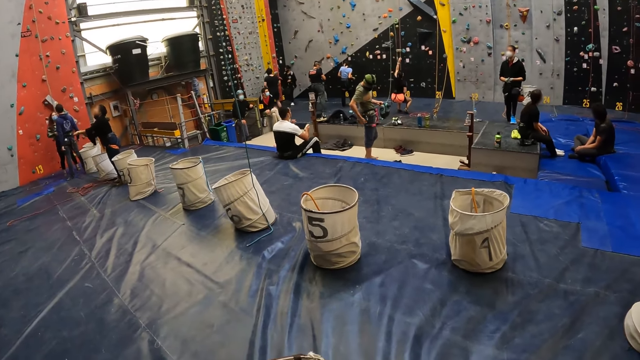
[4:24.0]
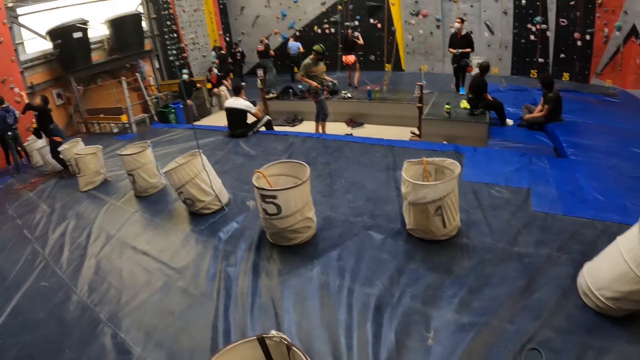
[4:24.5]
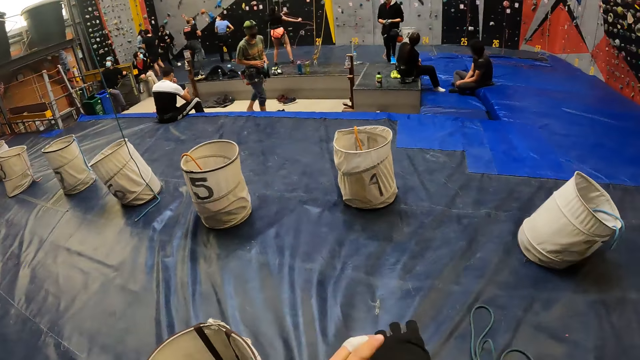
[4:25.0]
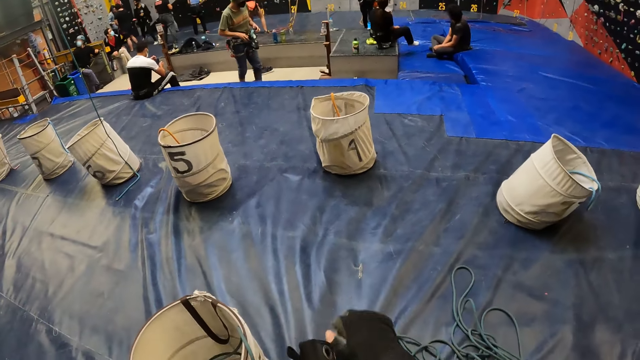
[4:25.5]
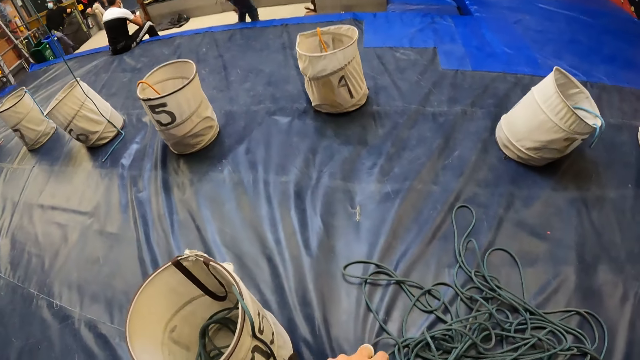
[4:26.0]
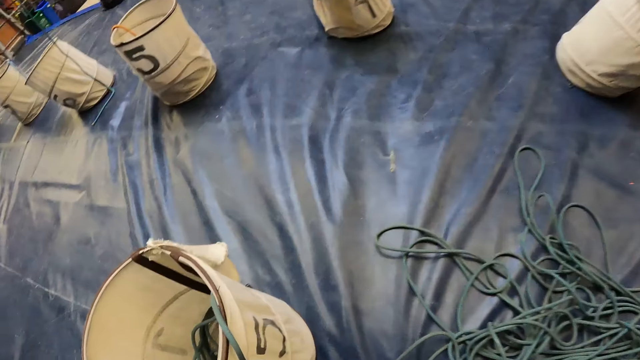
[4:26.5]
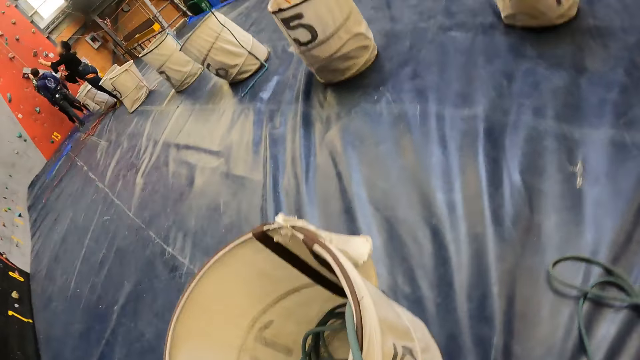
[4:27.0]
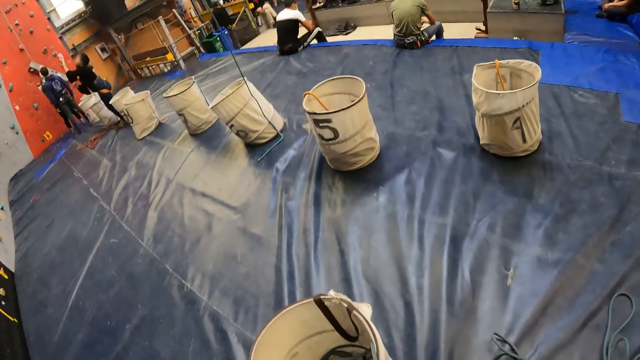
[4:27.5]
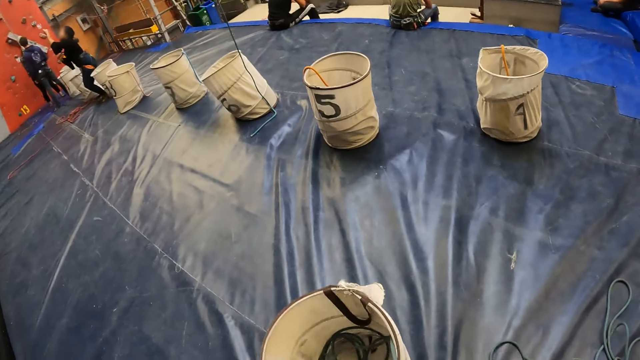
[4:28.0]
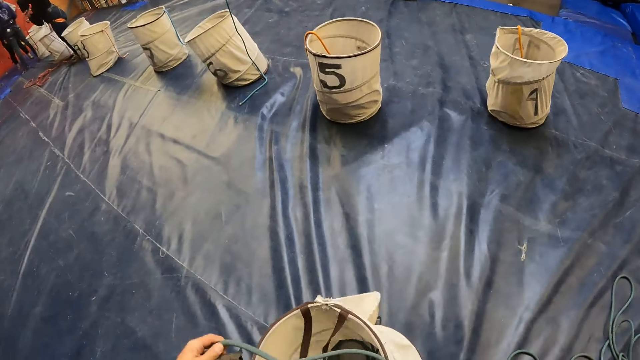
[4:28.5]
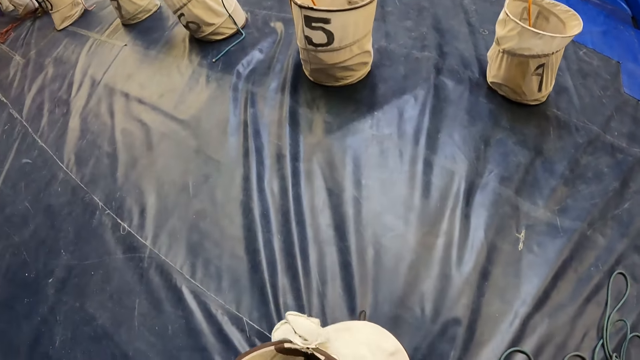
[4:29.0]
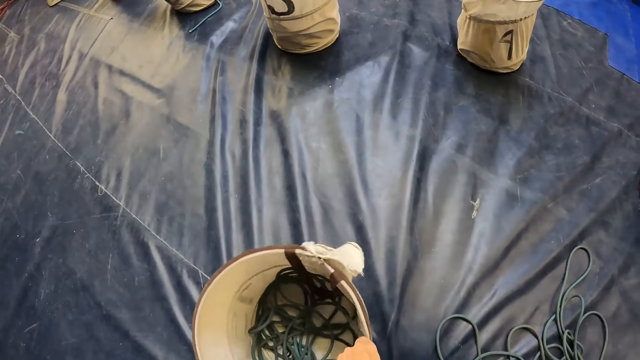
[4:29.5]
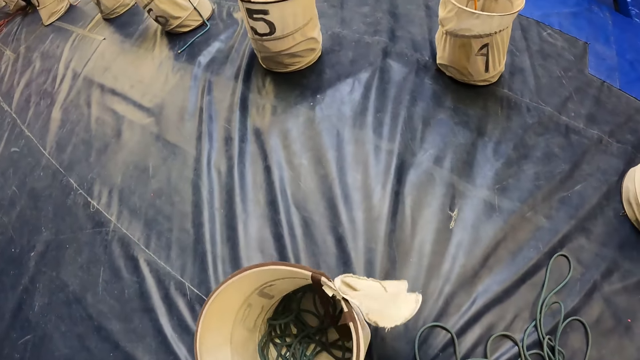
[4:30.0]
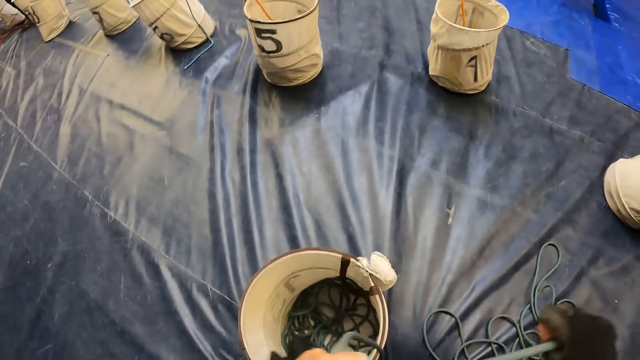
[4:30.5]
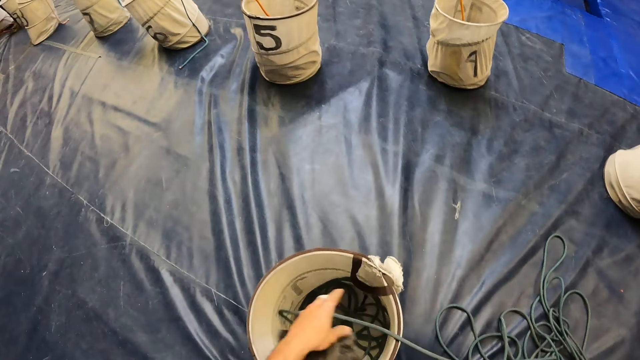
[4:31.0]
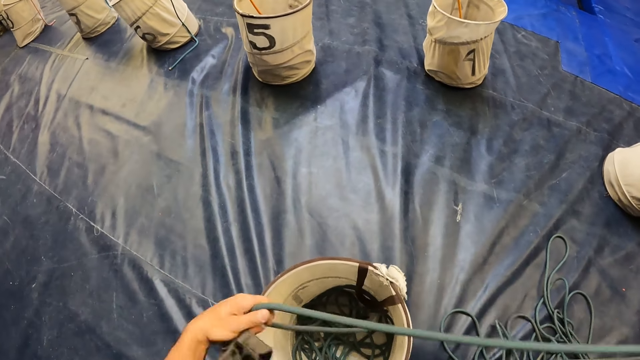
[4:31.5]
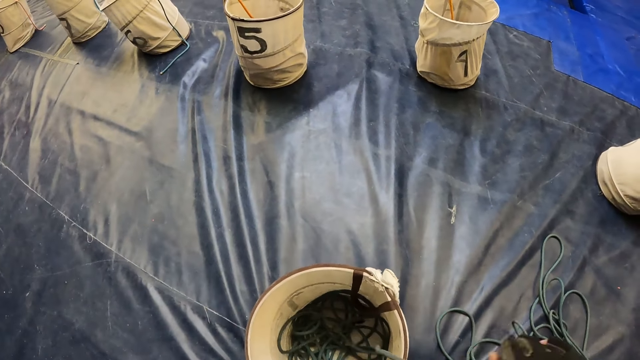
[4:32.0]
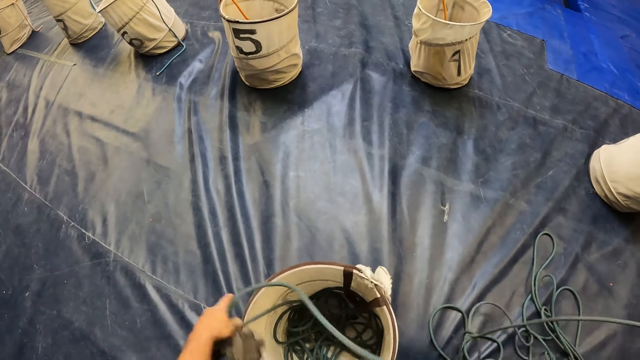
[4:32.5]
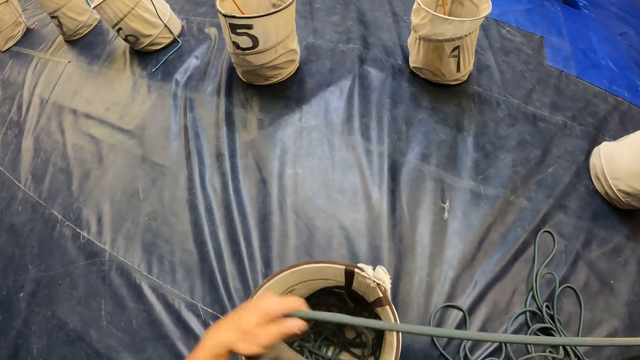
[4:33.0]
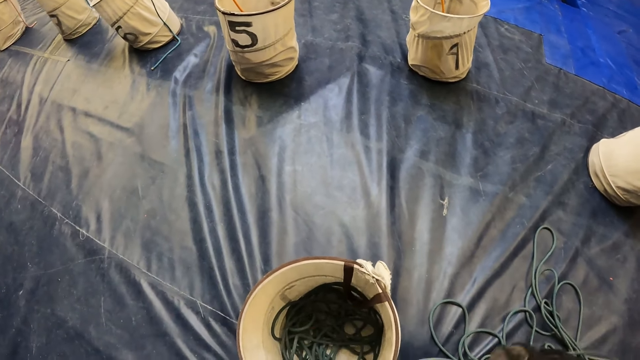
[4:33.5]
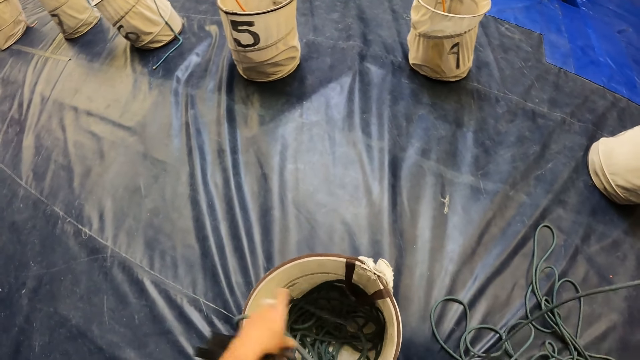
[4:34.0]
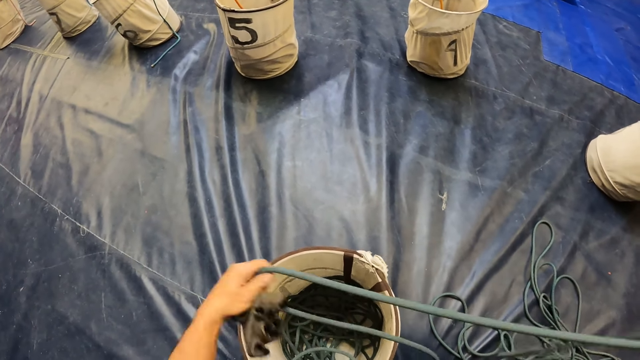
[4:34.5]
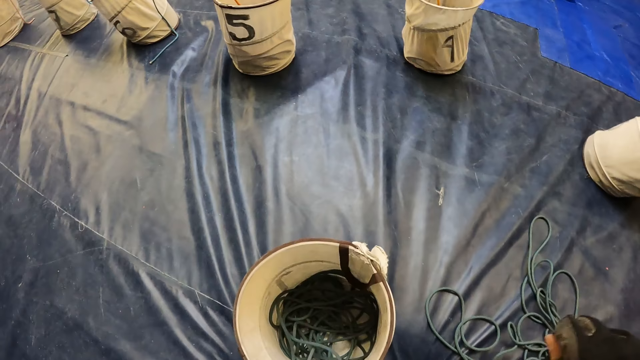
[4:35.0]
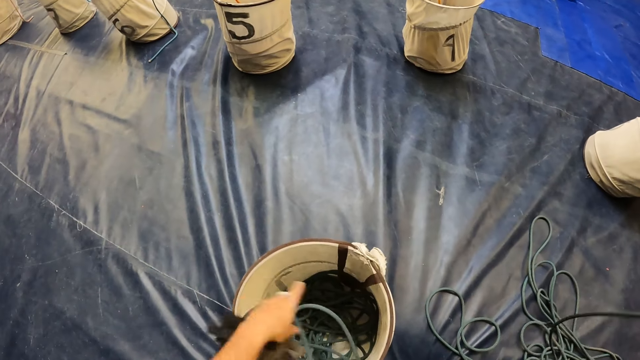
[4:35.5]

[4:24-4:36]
A man walks around. The camera wearer puts on the gloves. They put the rope in the bucket. They move the bucket. They put the rope in the bucket.

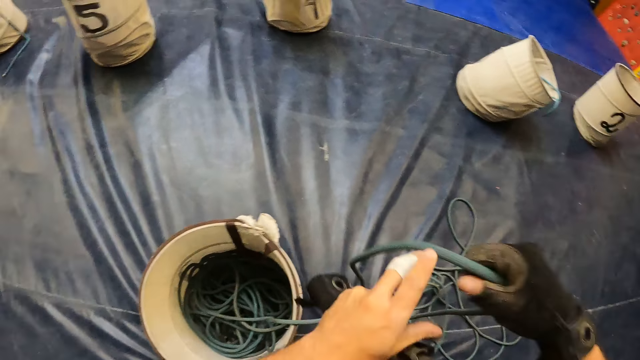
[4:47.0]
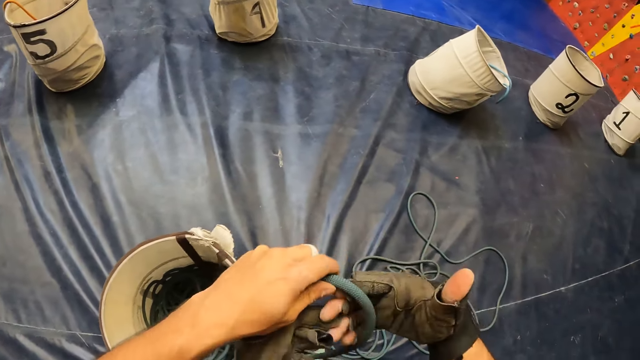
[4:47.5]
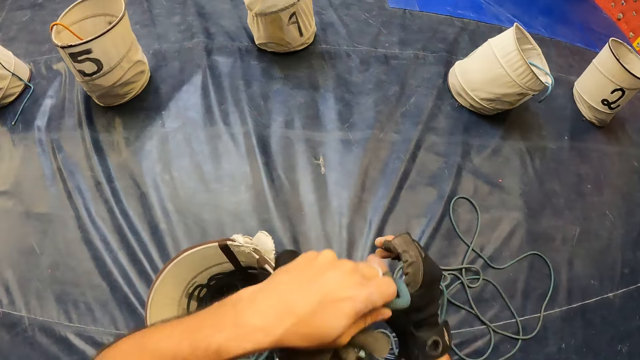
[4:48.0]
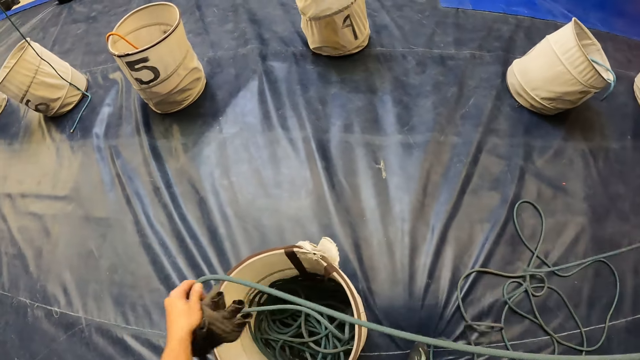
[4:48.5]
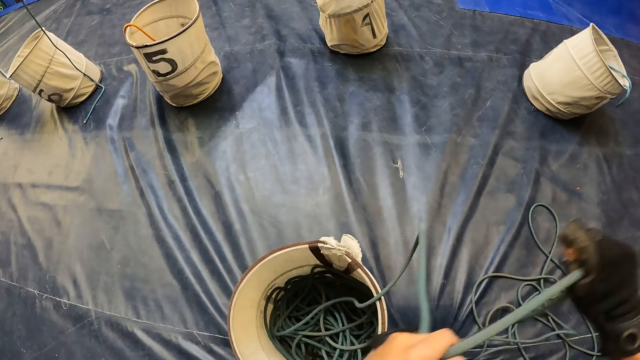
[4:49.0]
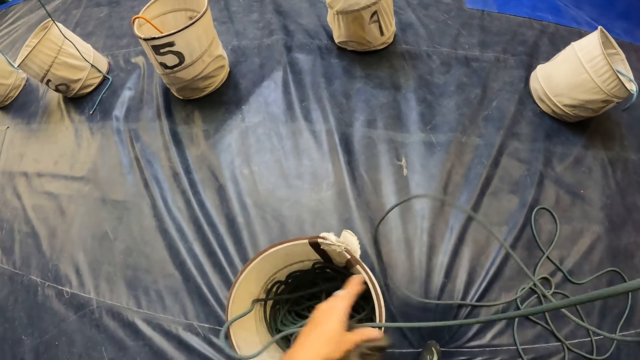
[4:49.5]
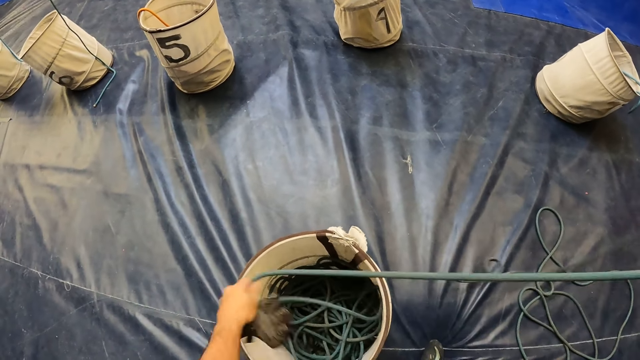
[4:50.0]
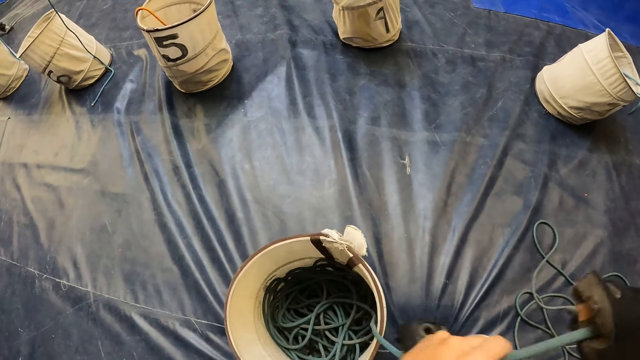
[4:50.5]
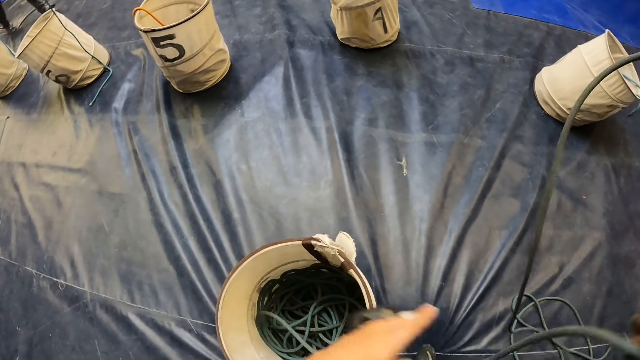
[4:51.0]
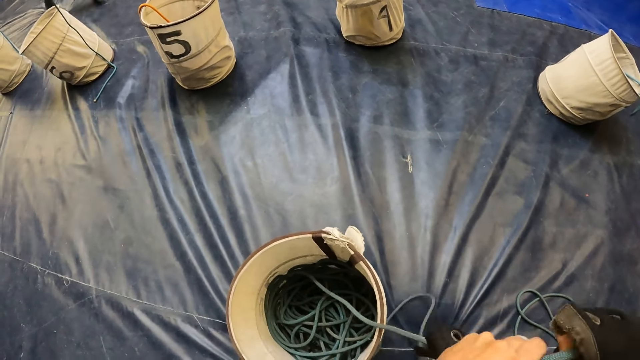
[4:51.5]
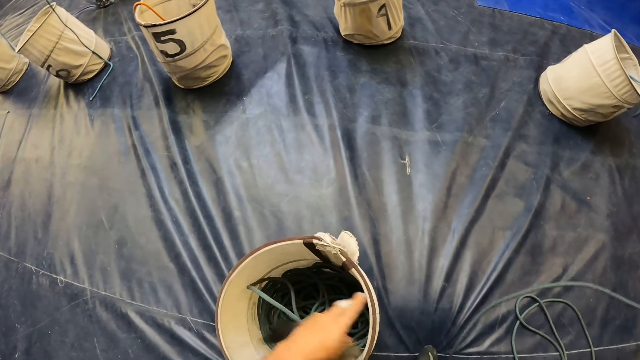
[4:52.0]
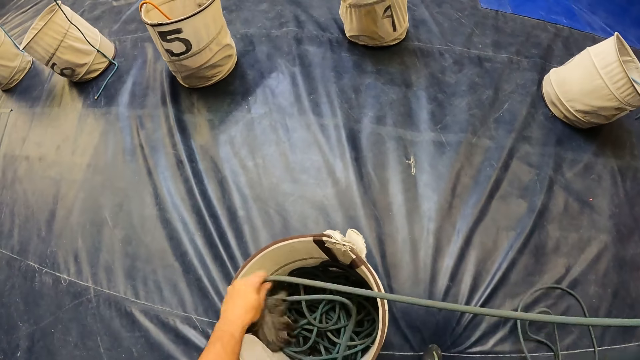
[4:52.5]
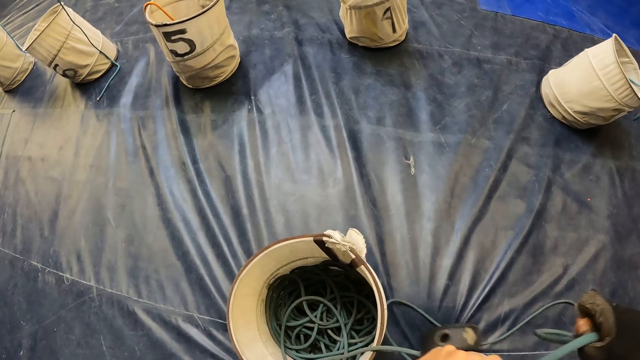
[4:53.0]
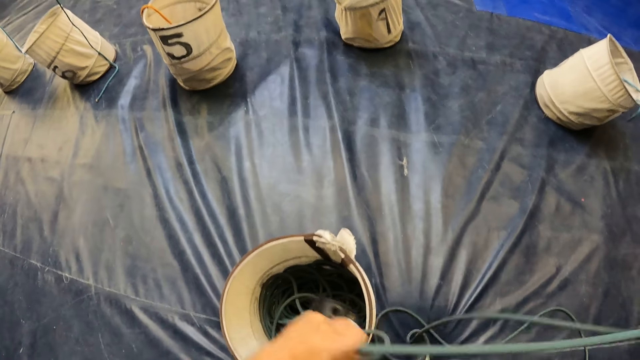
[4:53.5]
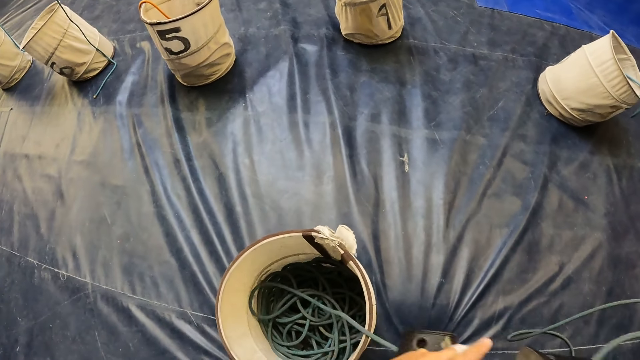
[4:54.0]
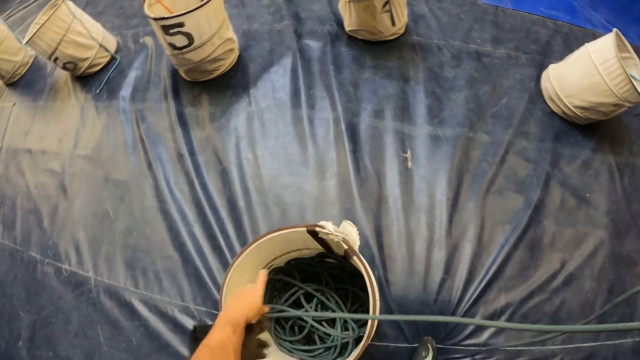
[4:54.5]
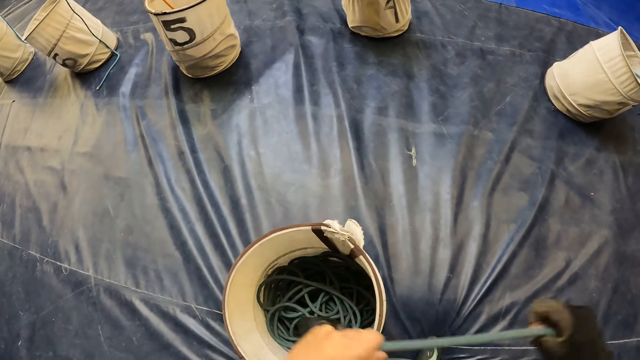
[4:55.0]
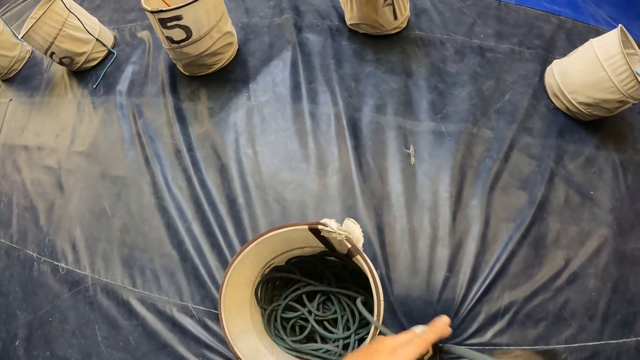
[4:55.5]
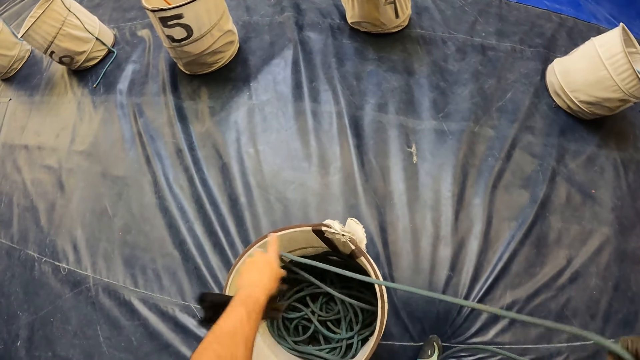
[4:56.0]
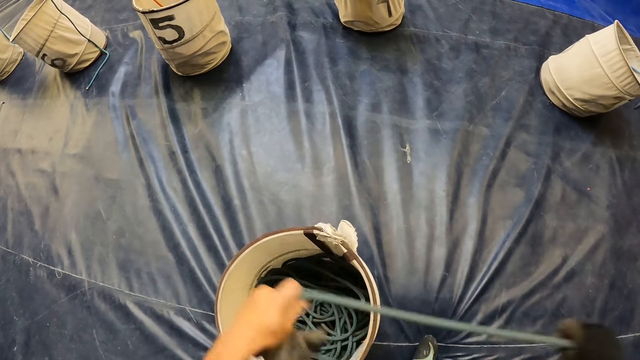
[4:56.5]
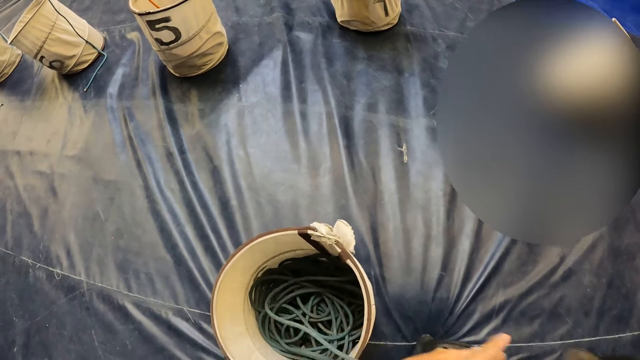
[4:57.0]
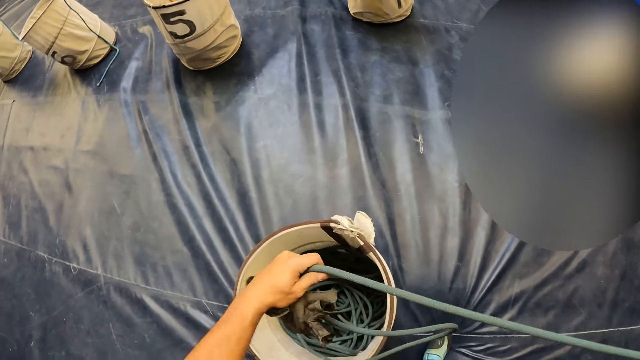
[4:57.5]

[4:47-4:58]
The camera wearer holds the rope with his left hand. He pulls the rope towards the bucket.
